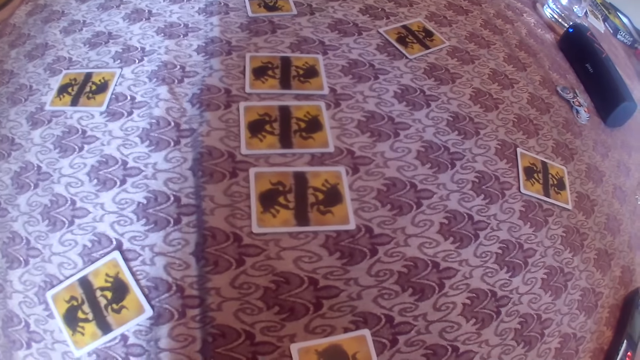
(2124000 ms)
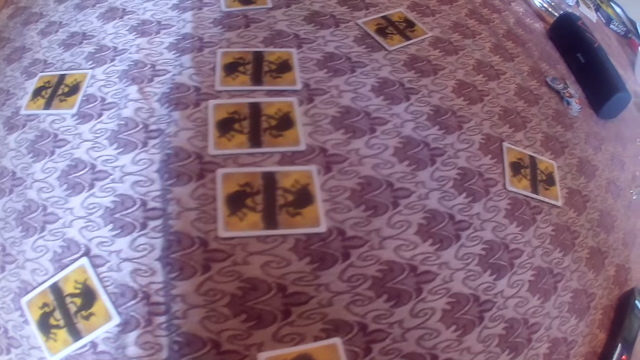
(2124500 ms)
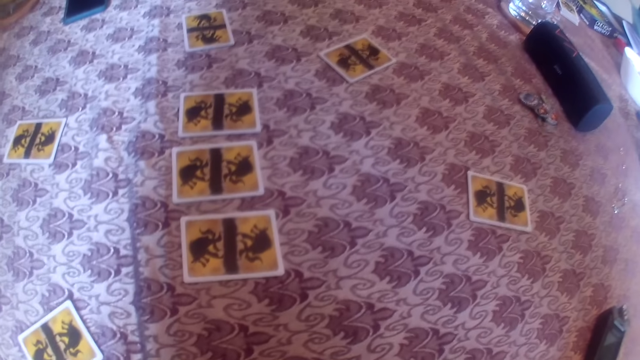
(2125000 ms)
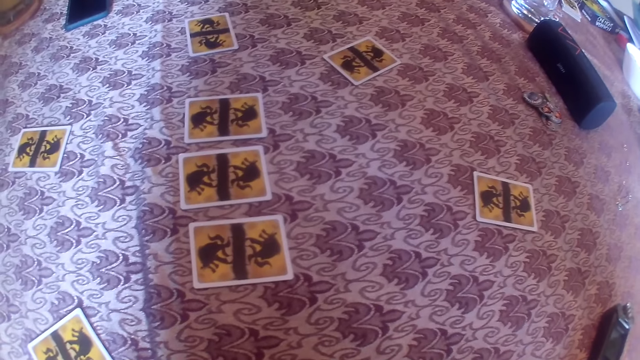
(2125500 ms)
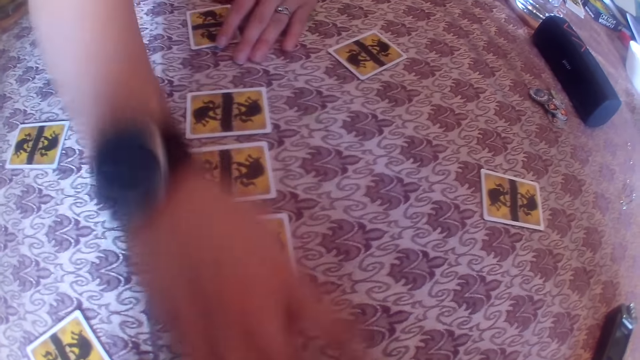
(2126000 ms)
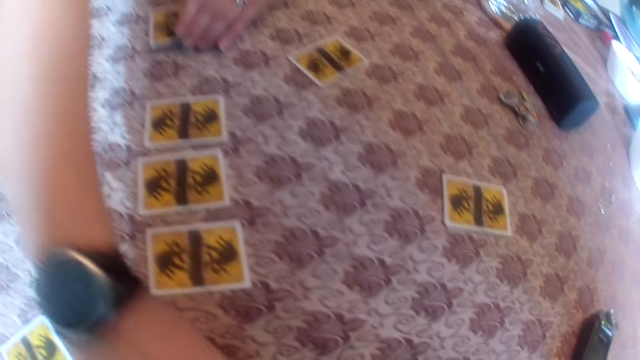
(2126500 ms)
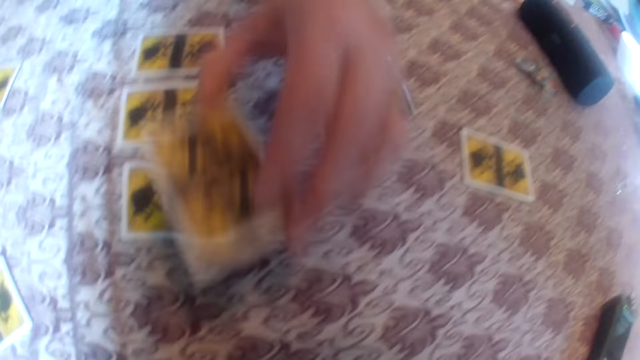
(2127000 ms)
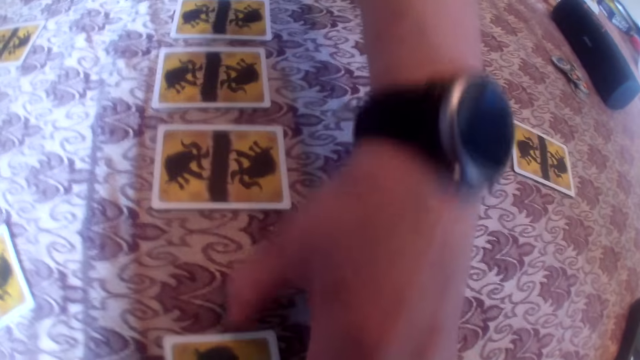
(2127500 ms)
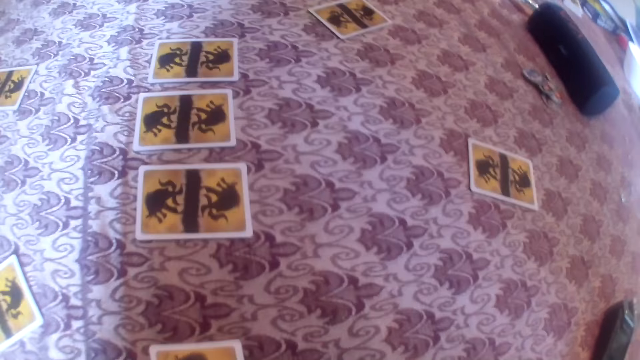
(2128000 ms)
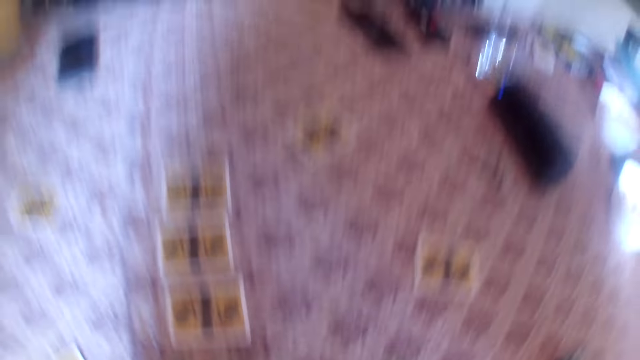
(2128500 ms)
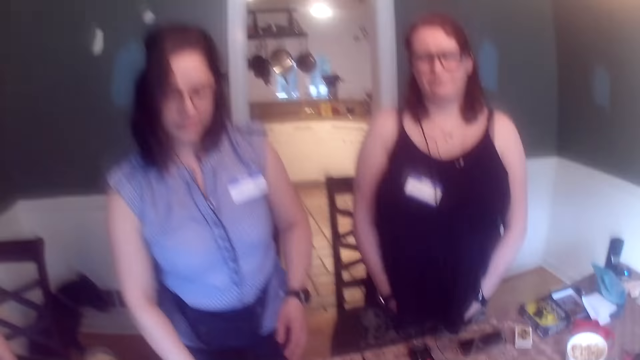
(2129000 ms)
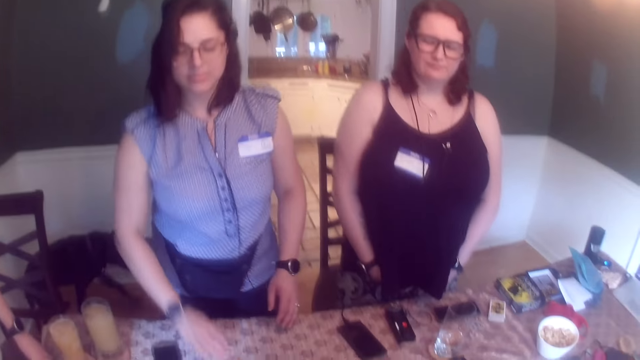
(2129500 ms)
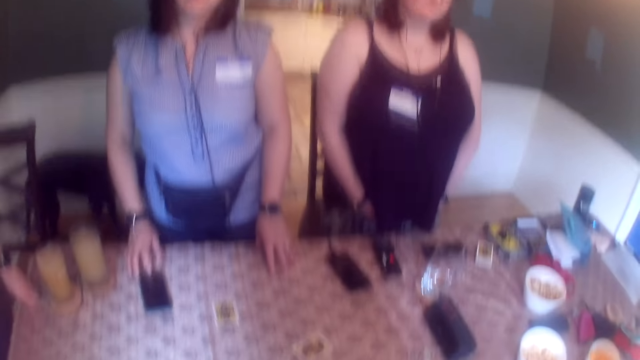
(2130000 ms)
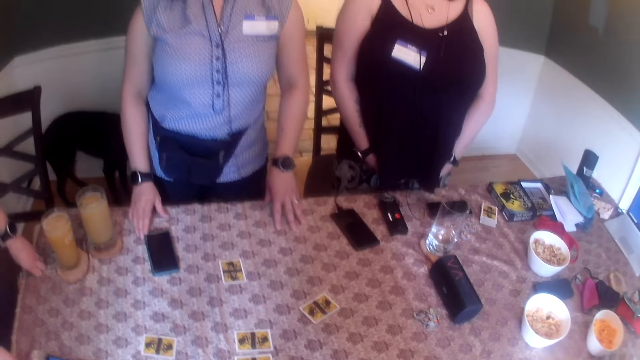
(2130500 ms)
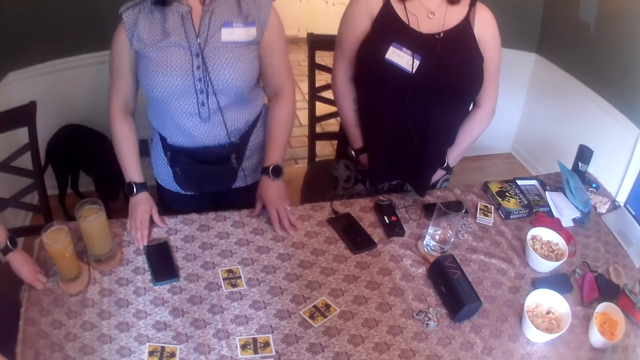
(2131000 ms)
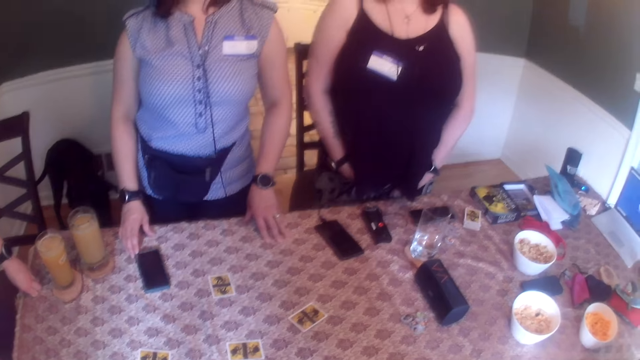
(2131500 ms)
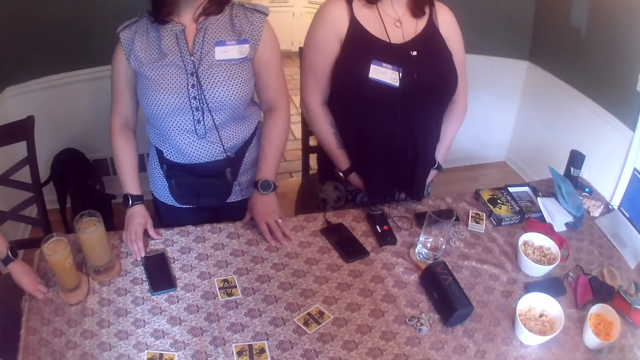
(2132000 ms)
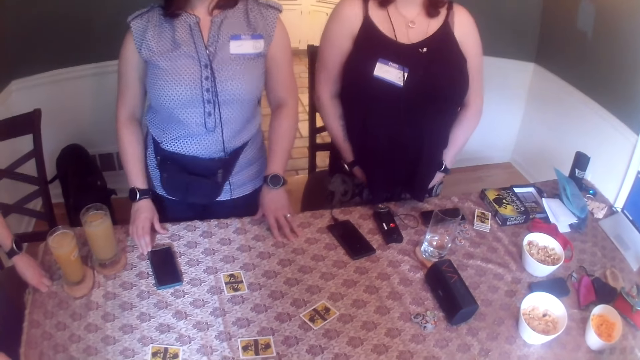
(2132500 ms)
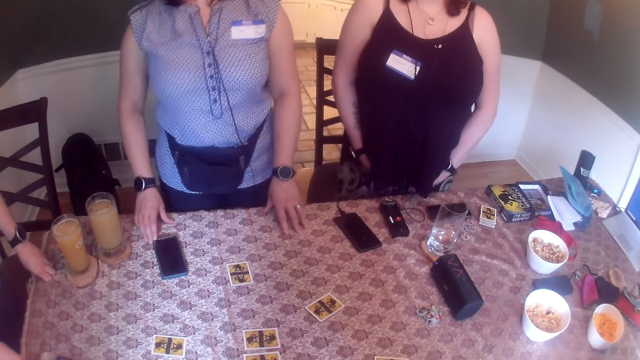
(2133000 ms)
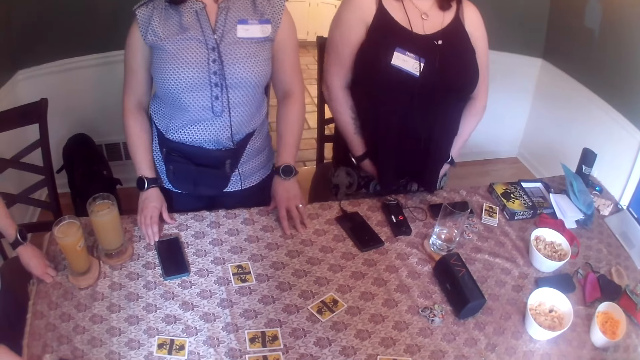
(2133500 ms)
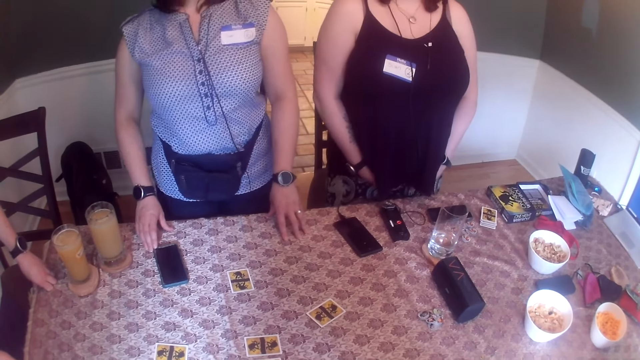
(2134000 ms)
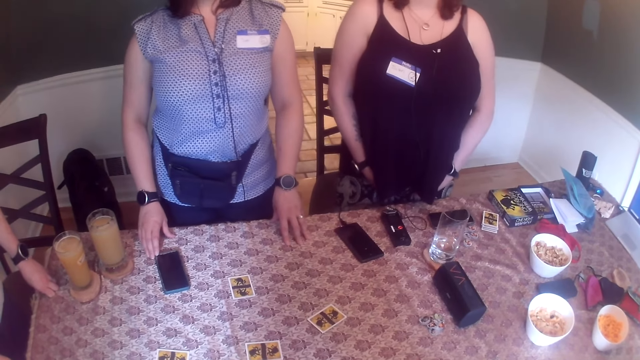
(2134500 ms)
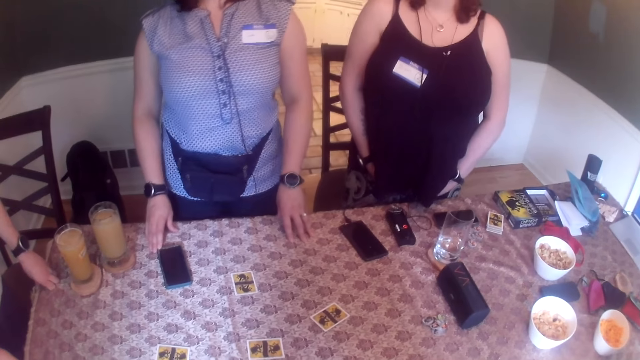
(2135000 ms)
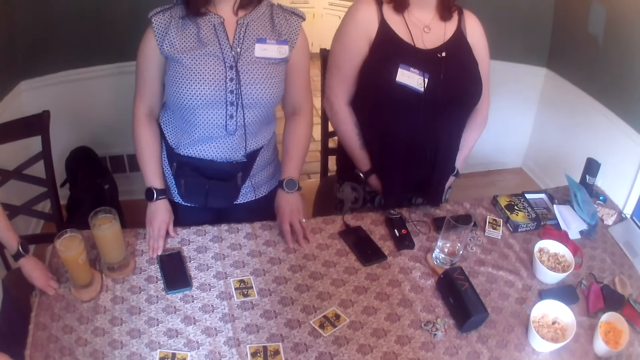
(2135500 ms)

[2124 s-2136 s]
A woman picks the card on the table with her left hand. She picks the card on the table with her right hand. She drops the card on the table with her left hand. She drops the card on the table with her right hand.

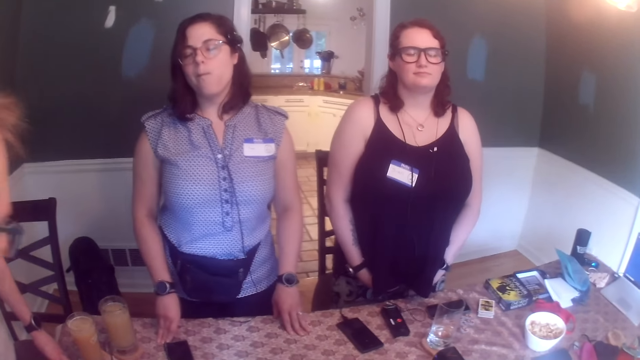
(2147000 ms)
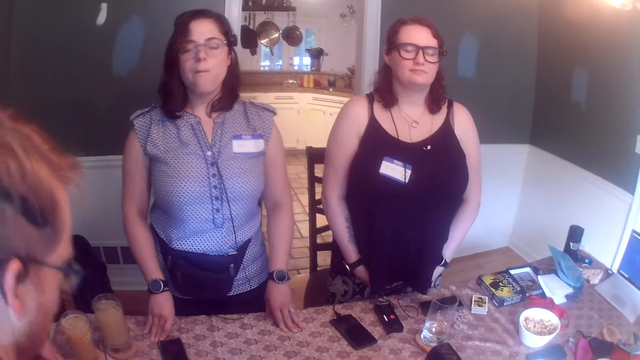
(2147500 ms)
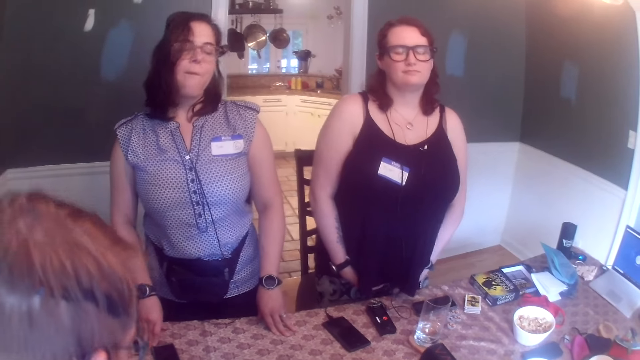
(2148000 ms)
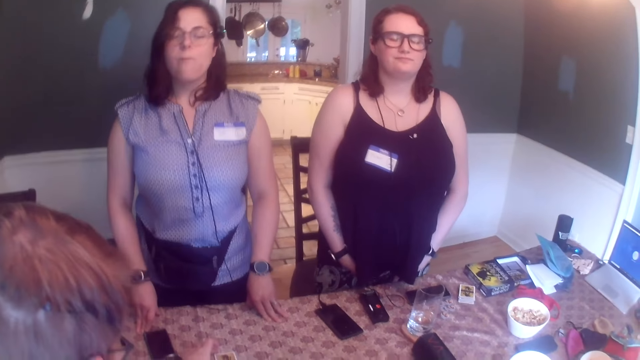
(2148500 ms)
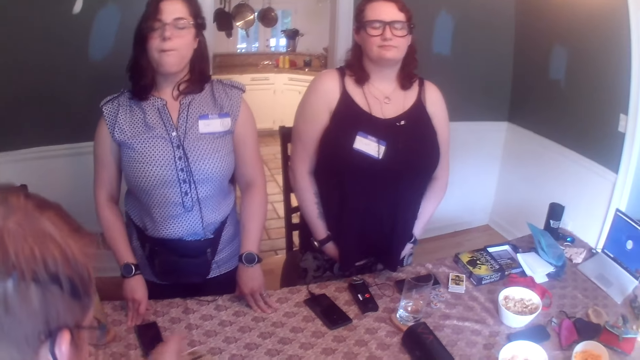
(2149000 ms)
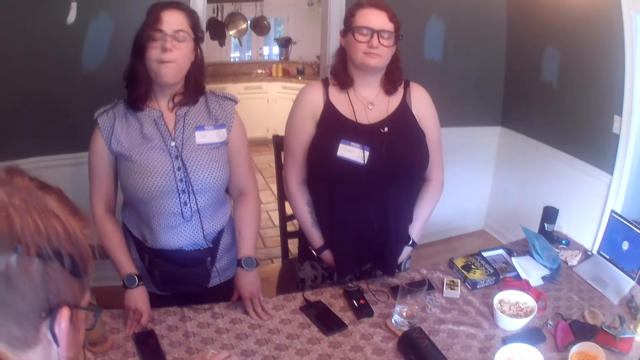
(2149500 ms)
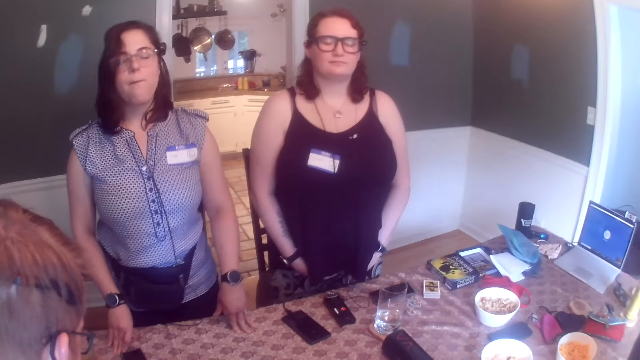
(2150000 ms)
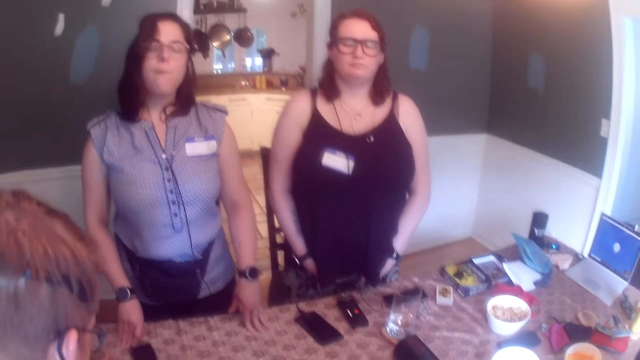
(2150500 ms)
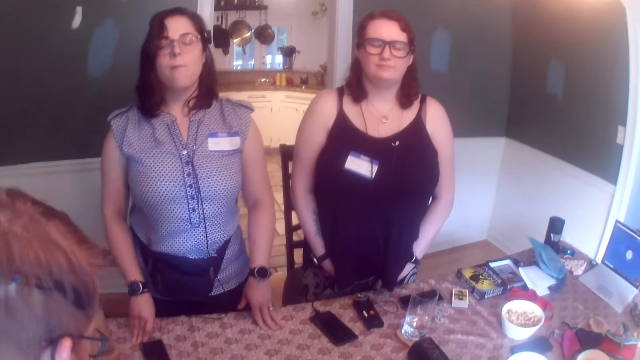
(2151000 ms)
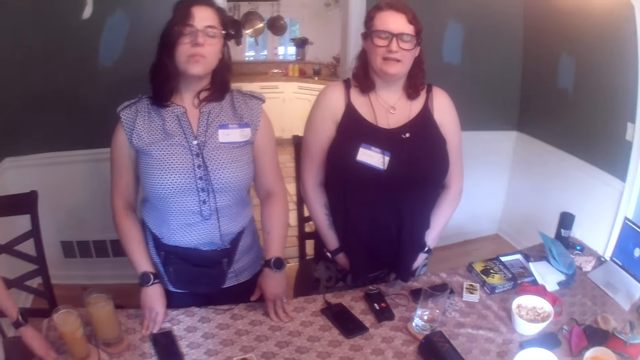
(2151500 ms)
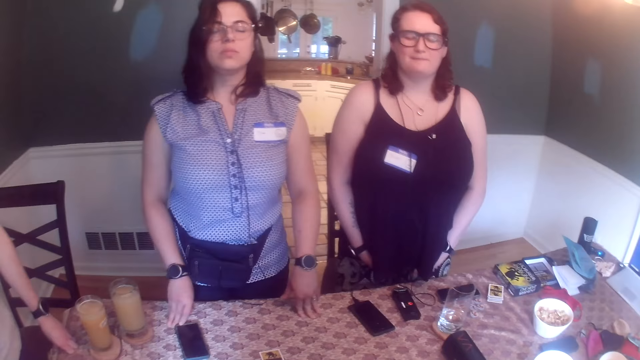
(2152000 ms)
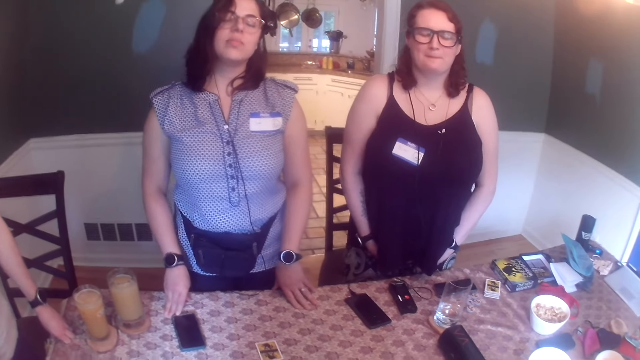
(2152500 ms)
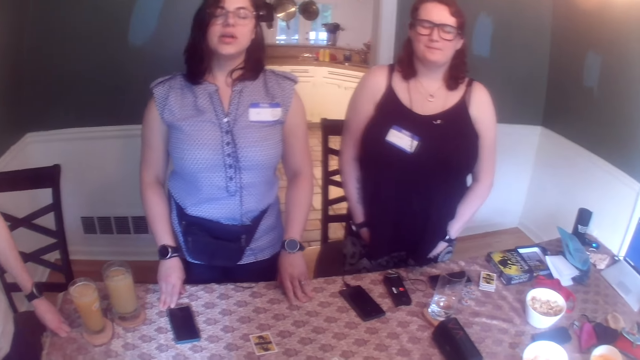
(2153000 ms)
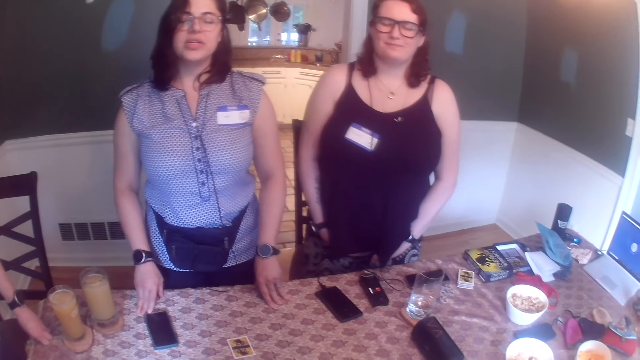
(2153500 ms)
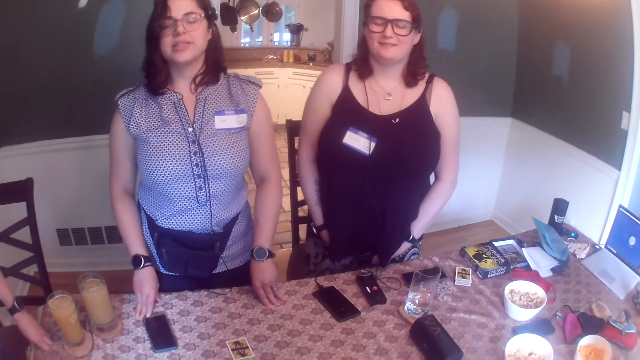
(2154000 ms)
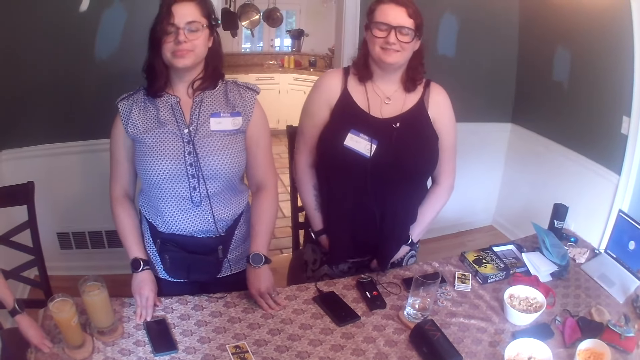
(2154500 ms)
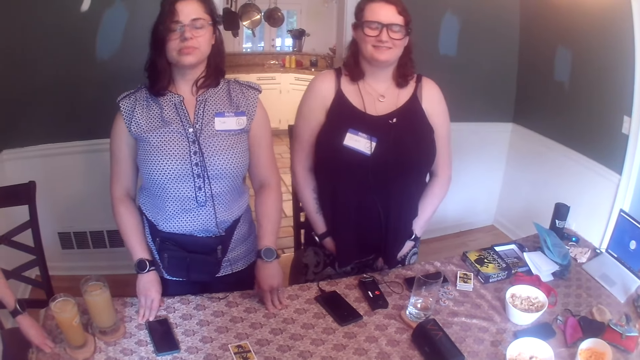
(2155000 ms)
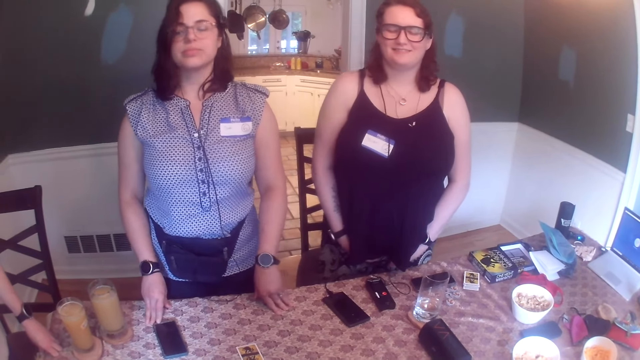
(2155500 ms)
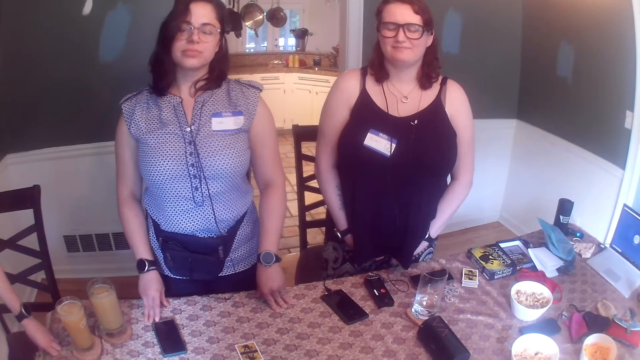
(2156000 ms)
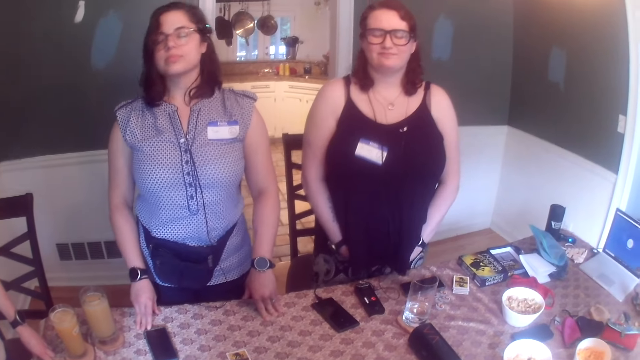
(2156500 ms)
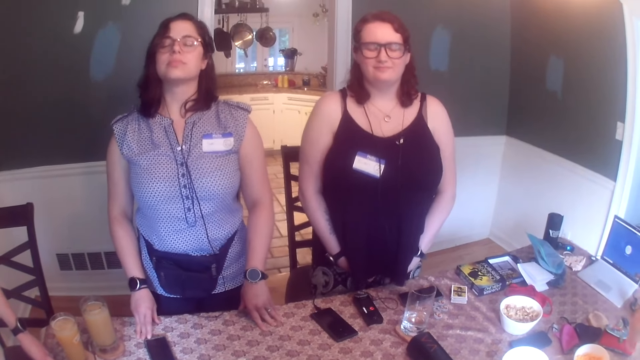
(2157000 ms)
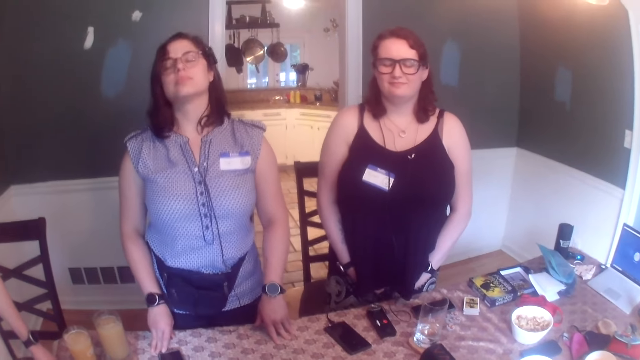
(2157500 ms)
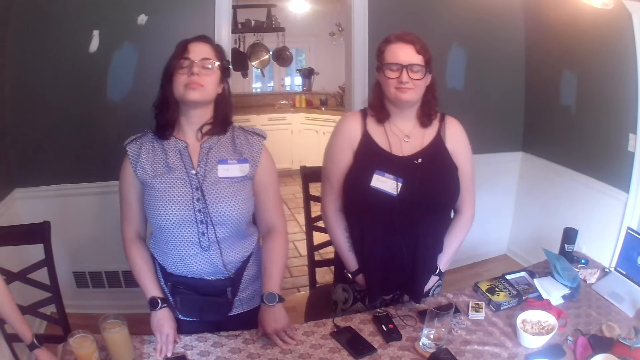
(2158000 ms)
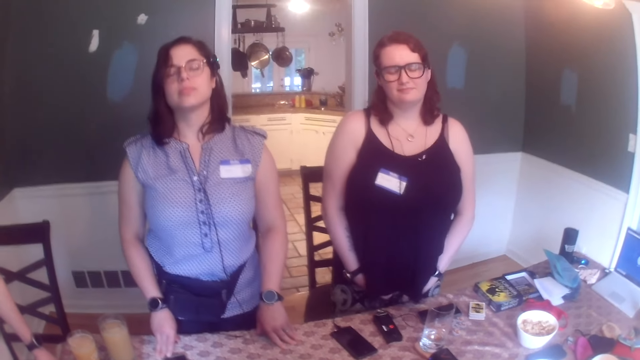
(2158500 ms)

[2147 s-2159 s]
A man picks up the card on the table with his right hand. The man drops the card on the table with his right hand. A woman converses with another woman.
